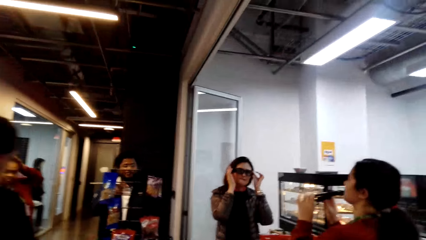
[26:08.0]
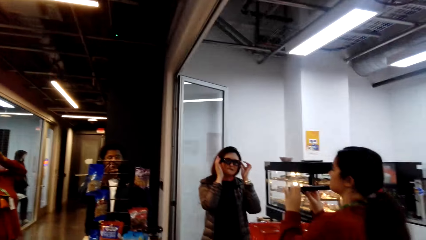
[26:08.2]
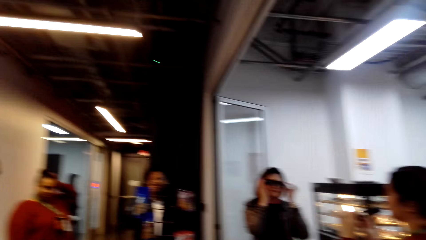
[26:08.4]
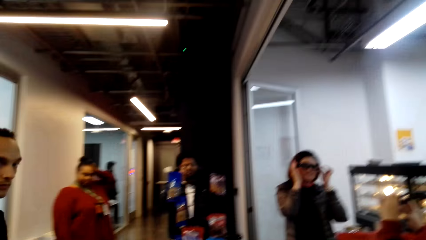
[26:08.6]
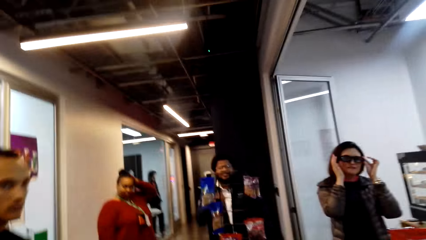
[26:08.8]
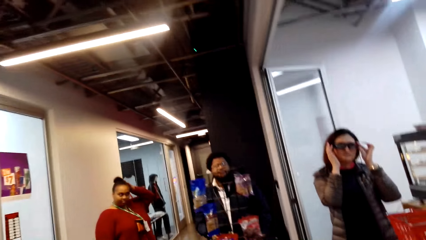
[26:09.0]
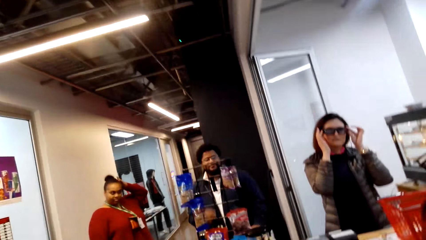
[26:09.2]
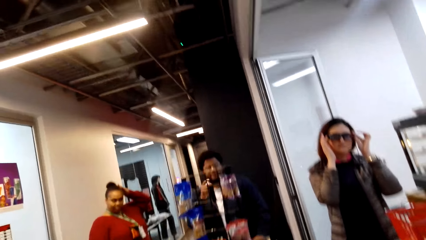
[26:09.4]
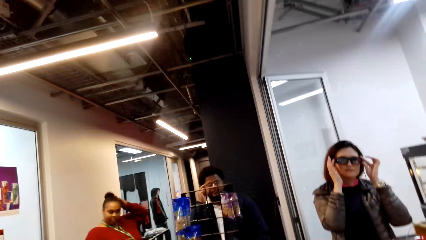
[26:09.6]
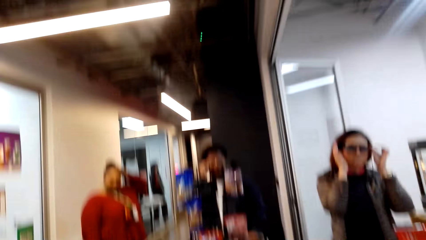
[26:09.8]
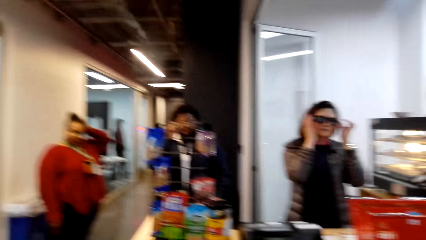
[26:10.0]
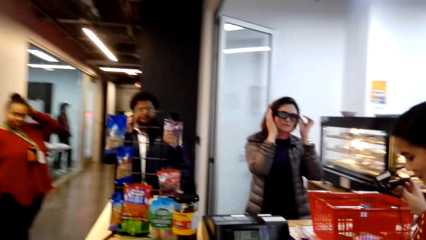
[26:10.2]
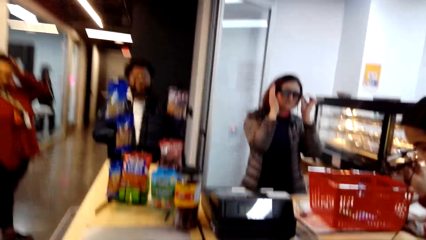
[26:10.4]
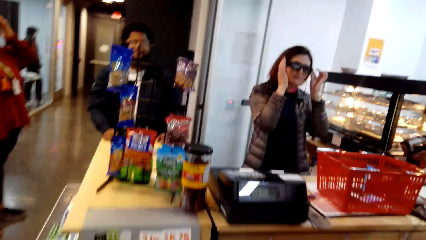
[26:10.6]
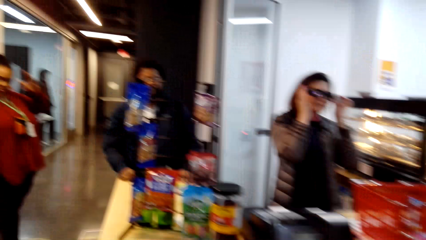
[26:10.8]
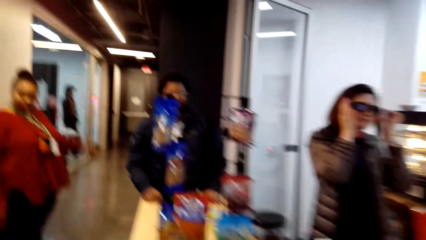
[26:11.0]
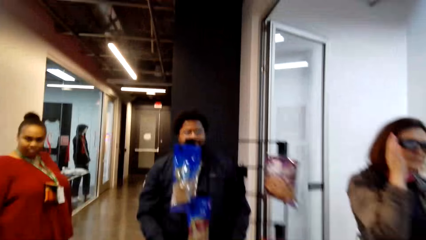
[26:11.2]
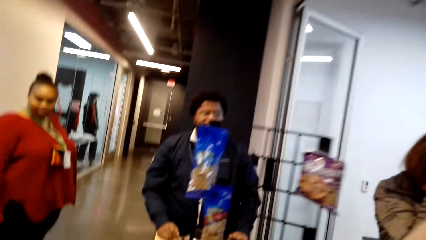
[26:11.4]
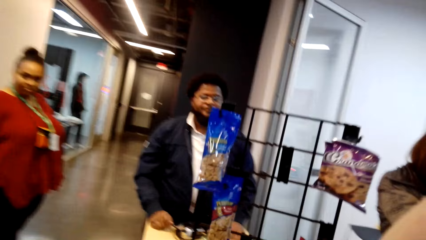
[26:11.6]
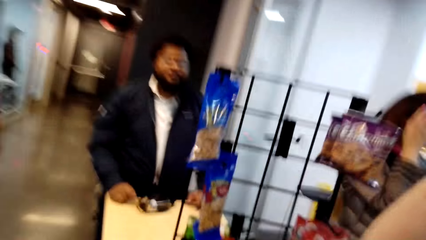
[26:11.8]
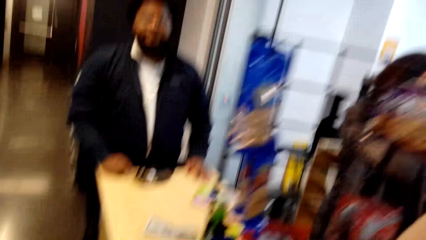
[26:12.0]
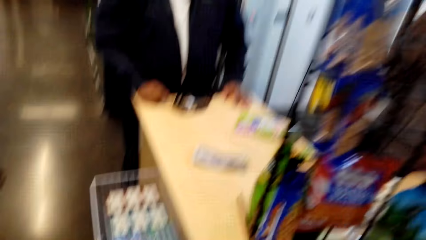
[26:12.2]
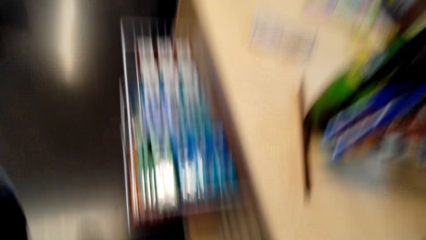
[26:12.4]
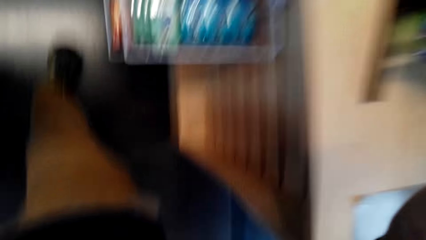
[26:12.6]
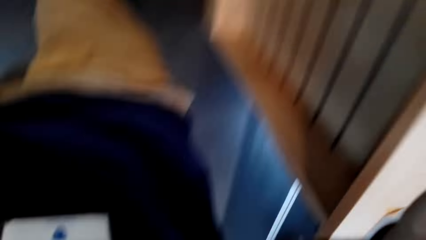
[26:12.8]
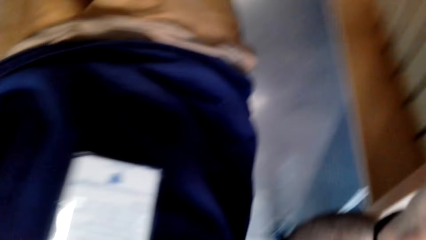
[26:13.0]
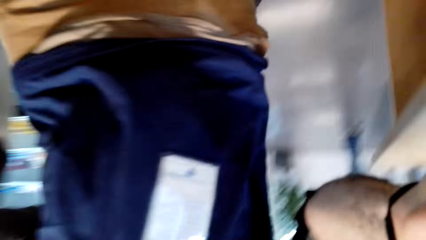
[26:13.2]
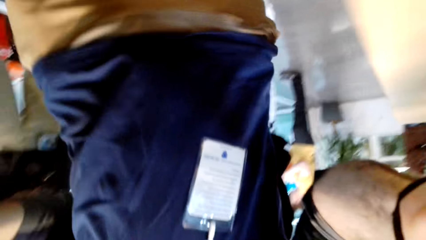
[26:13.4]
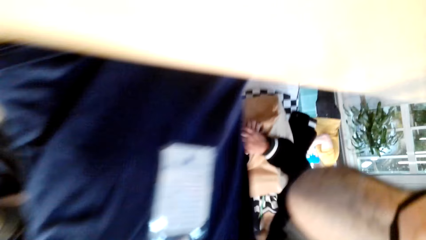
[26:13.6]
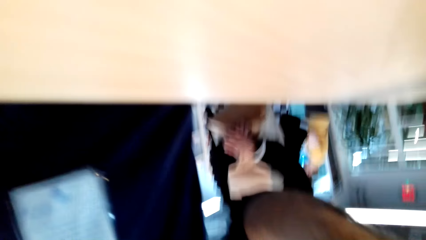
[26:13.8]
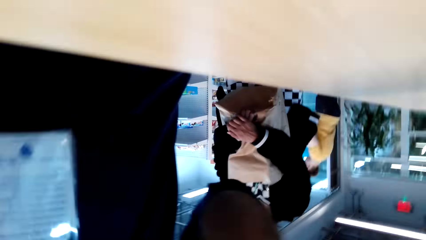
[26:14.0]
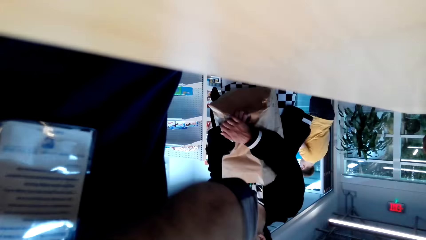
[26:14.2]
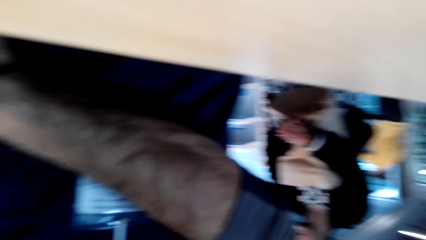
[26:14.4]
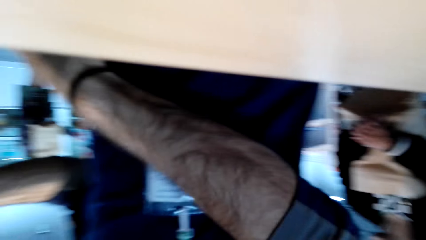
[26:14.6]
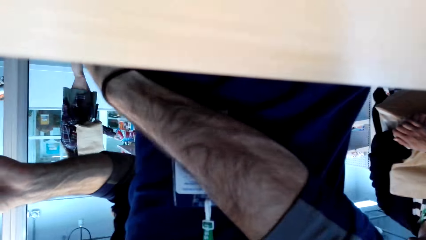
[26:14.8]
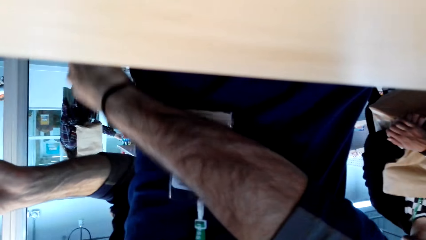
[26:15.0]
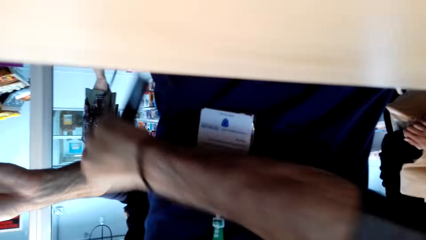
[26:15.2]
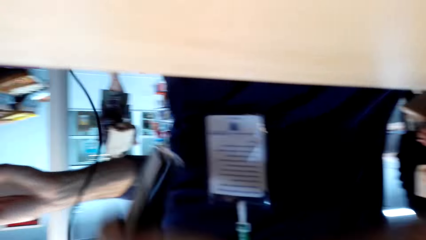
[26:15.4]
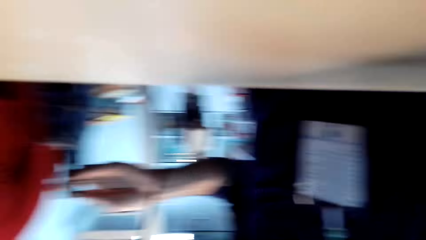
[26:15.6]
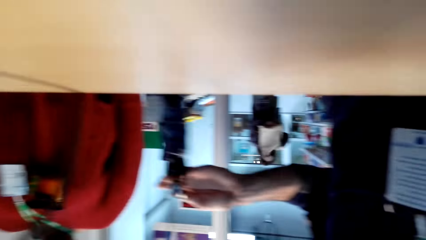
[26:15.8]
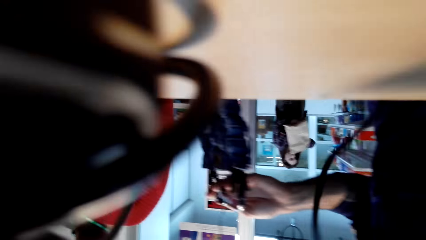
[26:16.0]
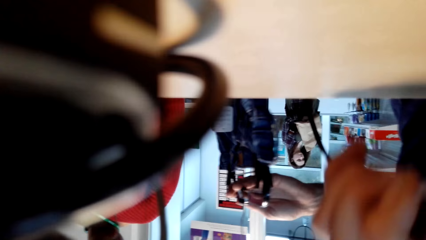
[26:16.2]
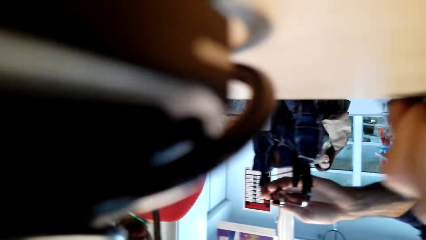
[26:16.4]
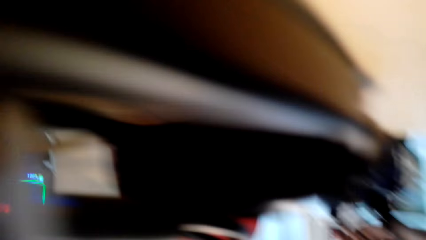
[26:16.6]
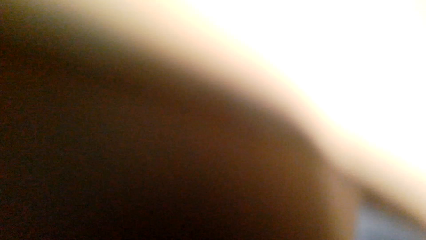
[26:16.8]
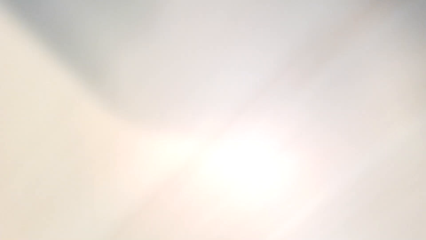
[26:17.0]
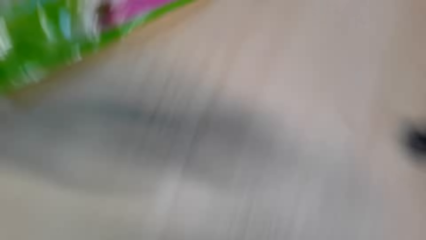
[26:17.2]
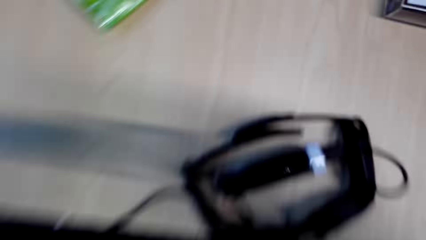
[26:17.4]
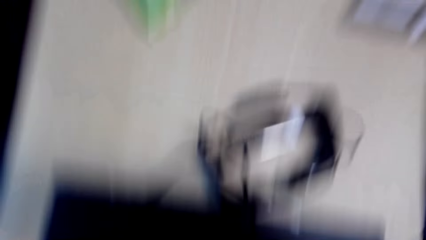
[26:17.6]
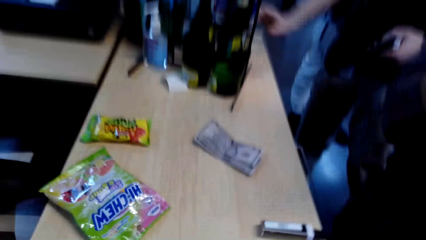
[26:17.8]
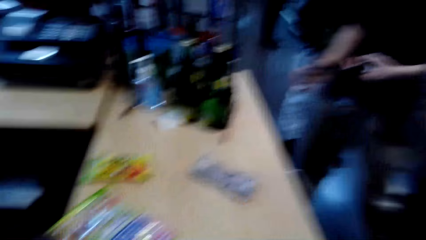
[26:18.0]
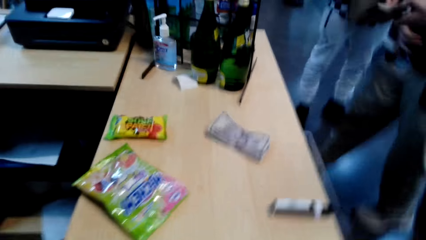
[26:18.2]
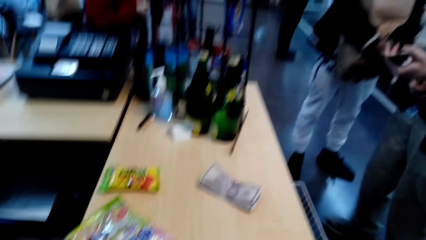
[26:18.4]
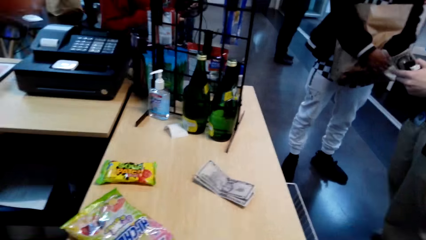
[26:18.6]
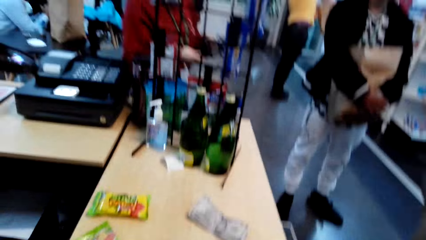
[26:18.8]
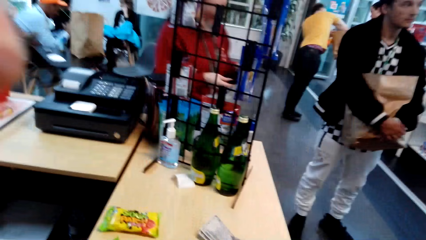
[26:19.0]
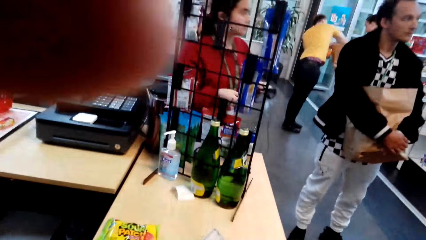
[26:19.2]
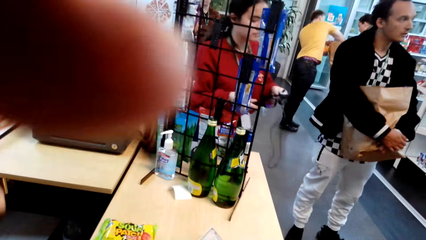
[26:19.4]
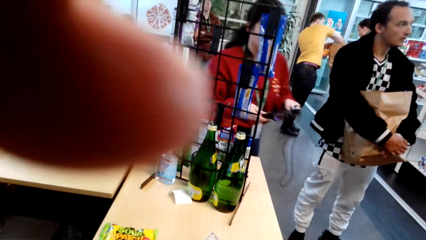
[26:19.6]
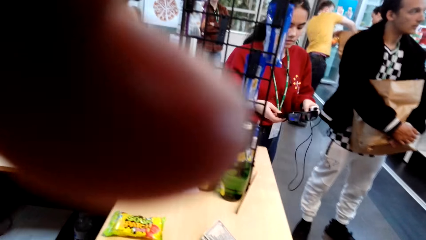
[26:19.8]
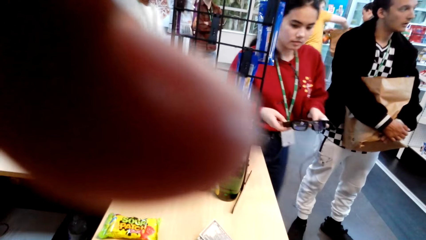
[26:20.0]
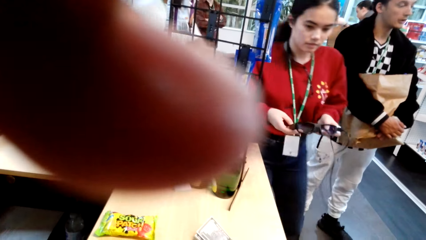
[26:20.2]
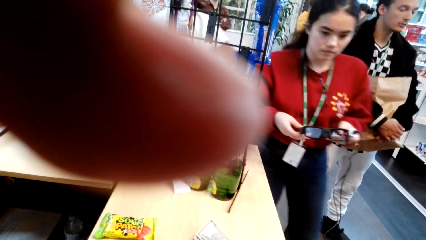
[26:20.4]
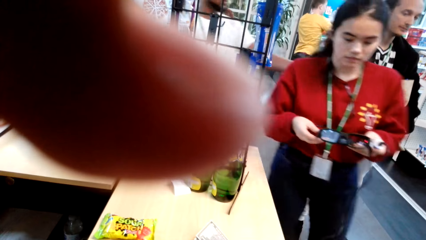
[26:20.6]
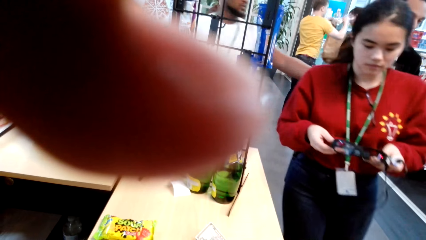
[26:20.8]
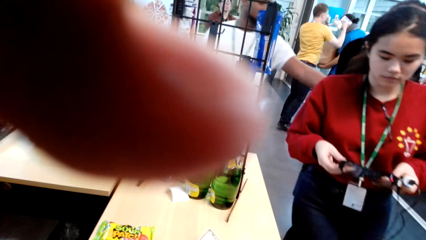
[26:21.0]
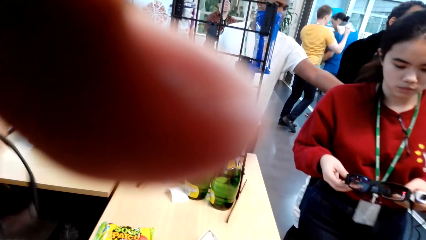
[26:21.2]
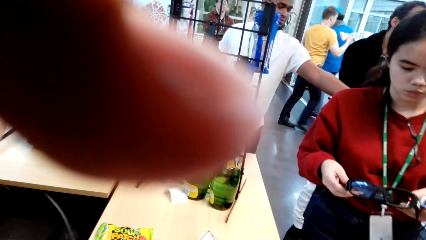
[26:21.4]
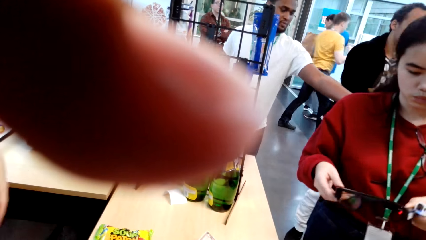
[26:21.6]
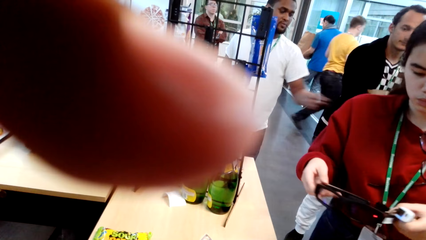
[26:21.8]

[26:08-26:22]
The camera wearer walks up to the paying counter. He removes a recorder or camera from his pocket. He puts the camera on the counter. He adjusts the camera.
